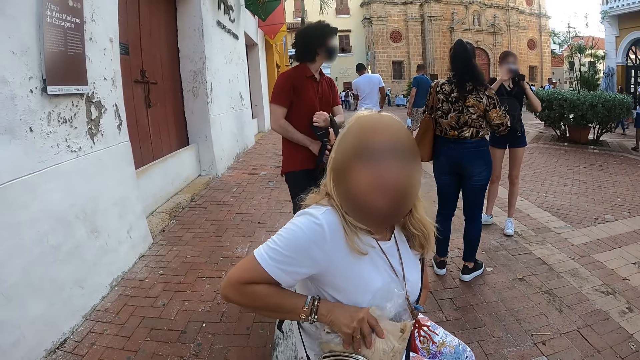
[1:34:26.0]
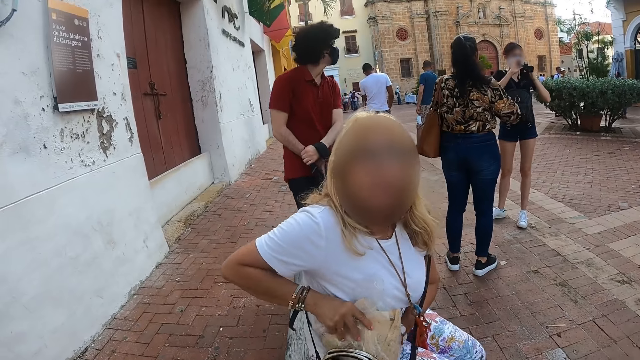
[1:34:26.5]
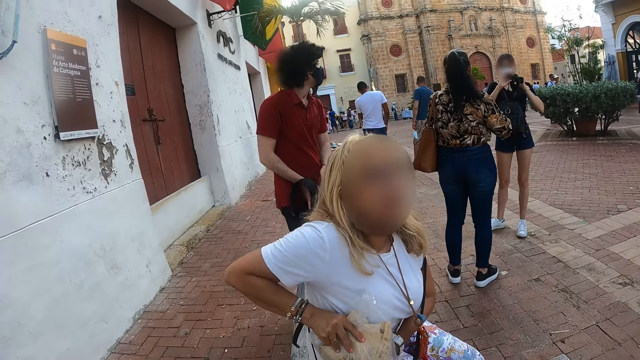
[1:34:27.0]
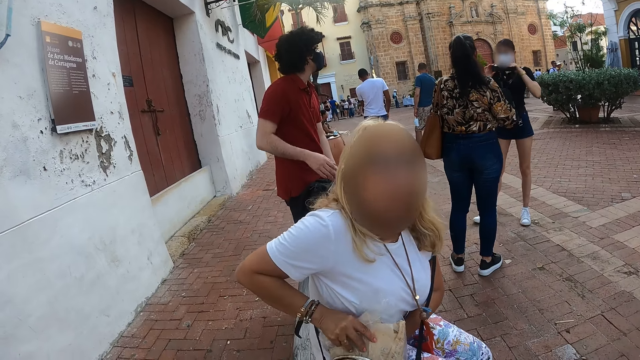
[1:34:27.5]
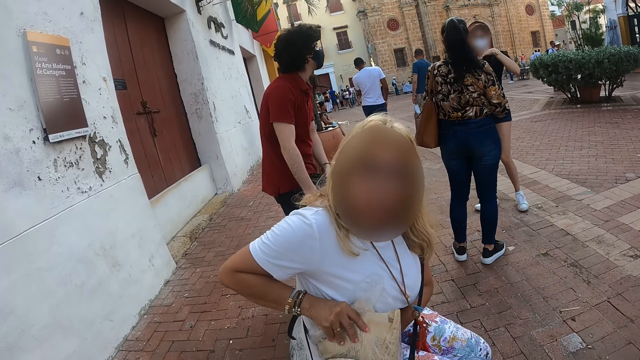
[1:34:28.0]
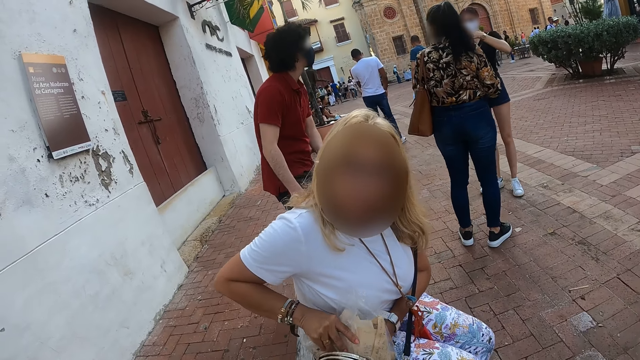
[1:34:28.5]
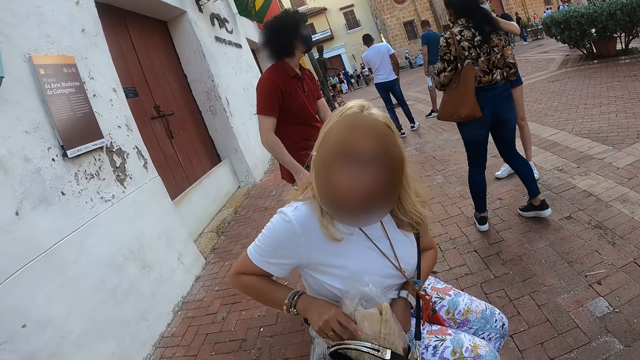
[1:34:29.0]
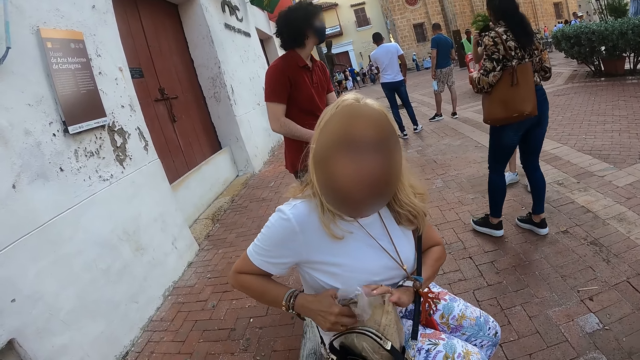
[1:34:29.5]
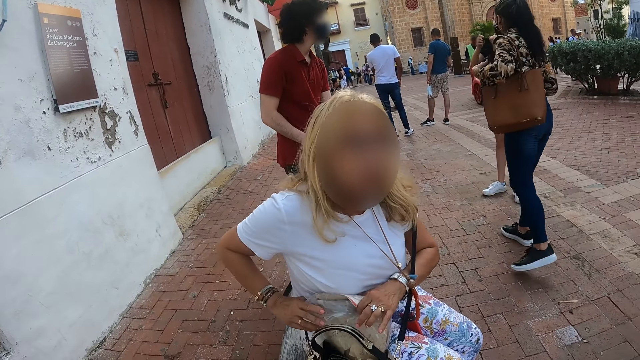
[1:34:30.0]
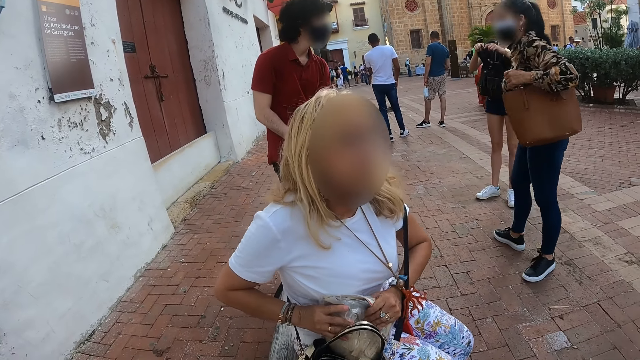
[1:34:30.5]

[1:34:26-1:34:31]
The camera wearer interacts with a lady.

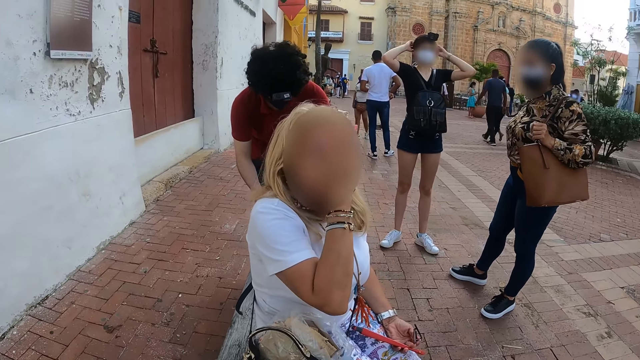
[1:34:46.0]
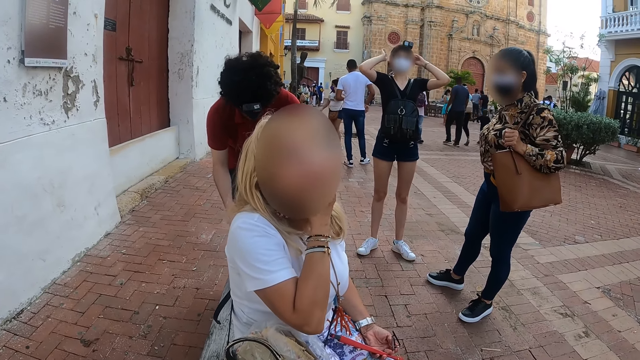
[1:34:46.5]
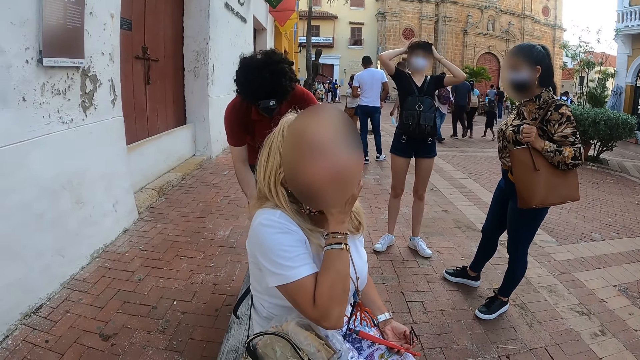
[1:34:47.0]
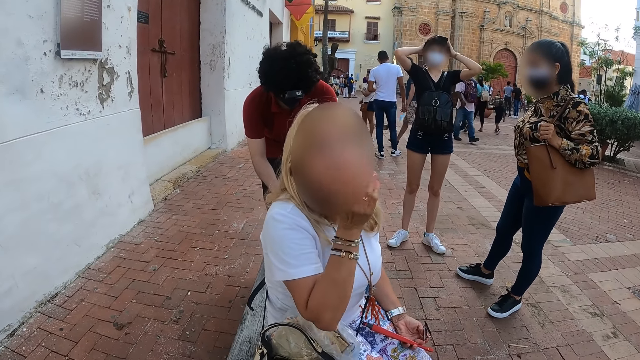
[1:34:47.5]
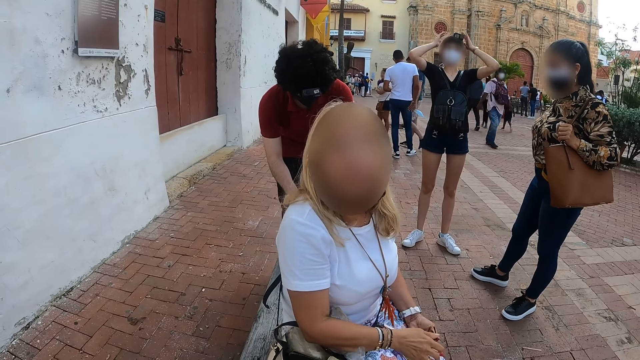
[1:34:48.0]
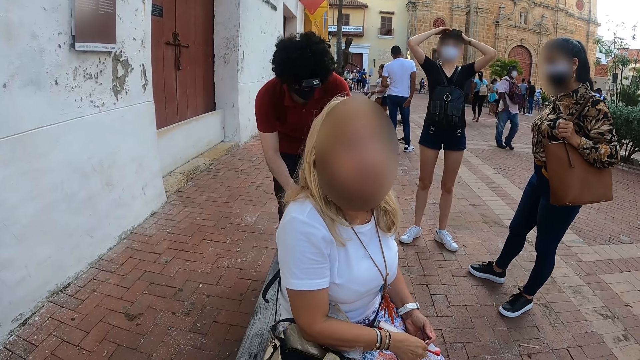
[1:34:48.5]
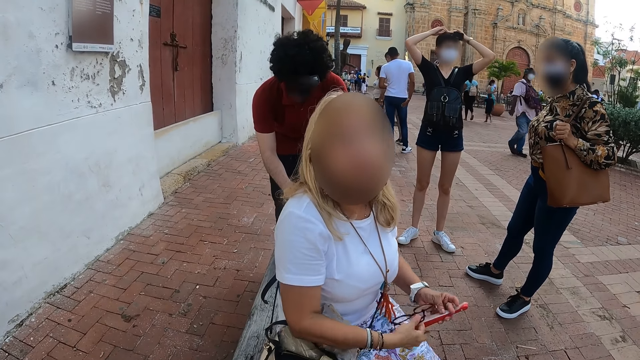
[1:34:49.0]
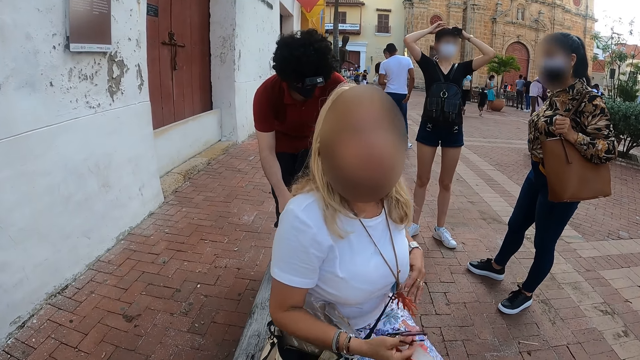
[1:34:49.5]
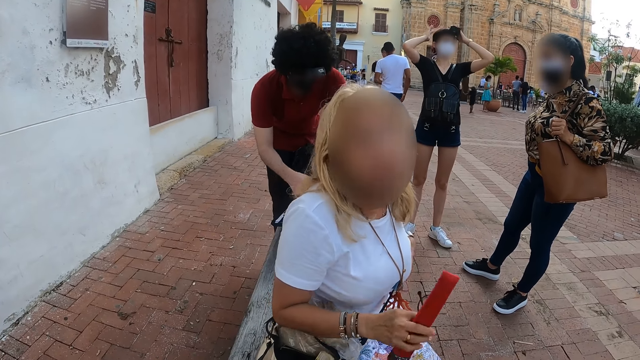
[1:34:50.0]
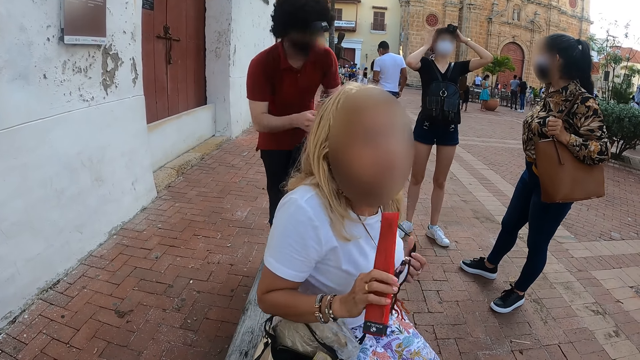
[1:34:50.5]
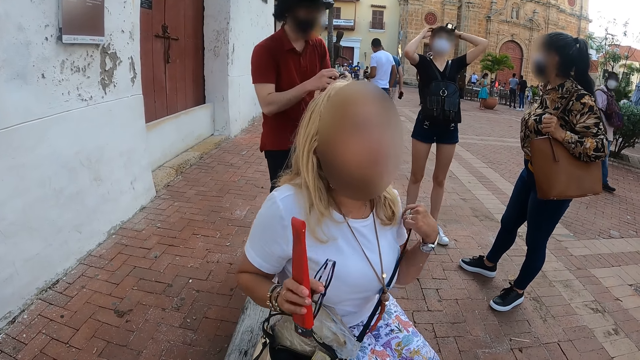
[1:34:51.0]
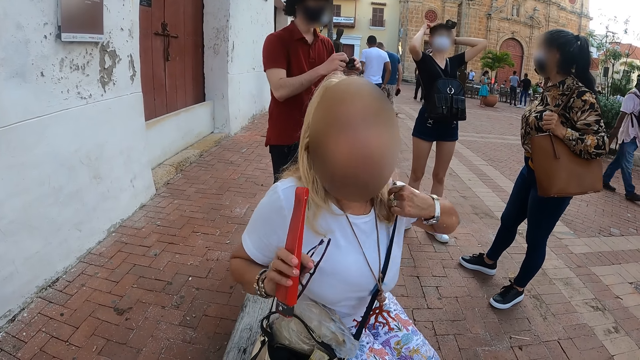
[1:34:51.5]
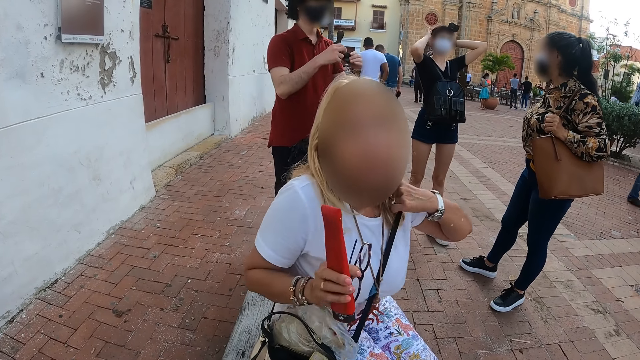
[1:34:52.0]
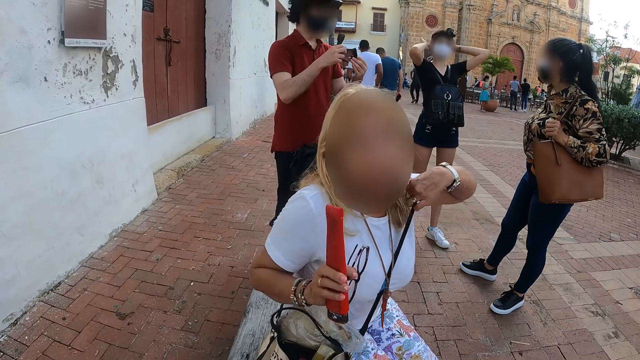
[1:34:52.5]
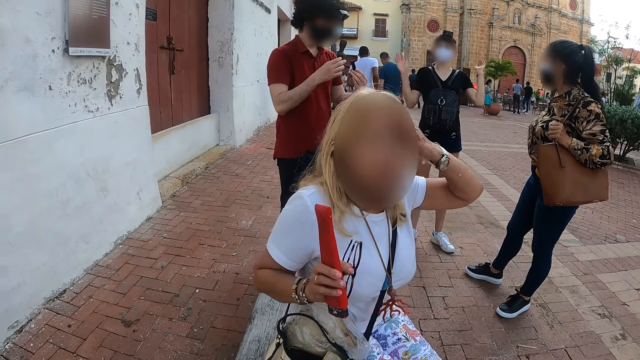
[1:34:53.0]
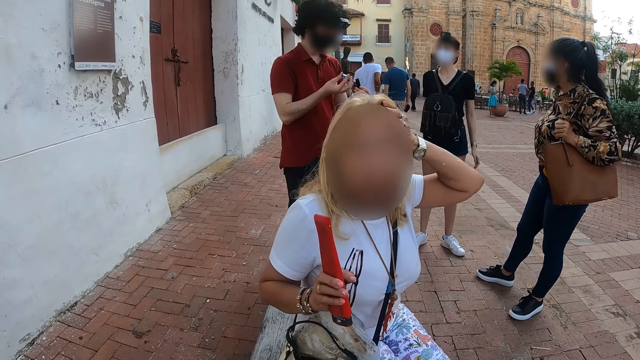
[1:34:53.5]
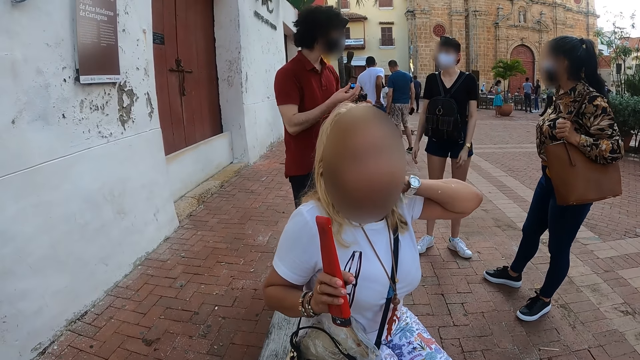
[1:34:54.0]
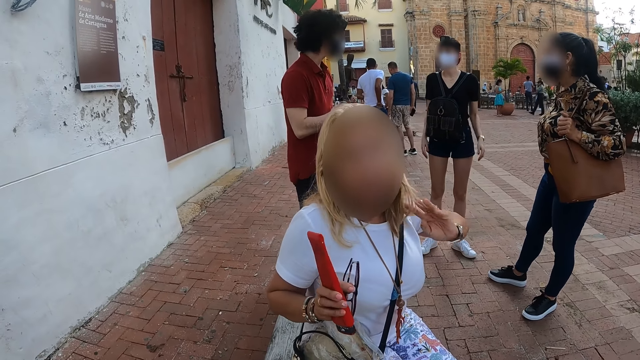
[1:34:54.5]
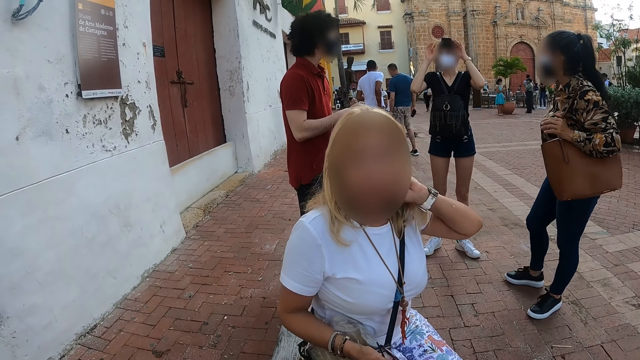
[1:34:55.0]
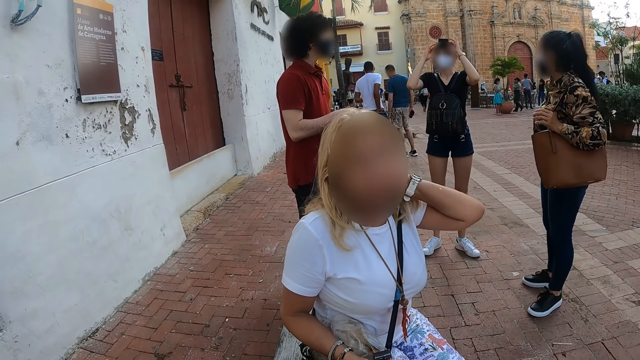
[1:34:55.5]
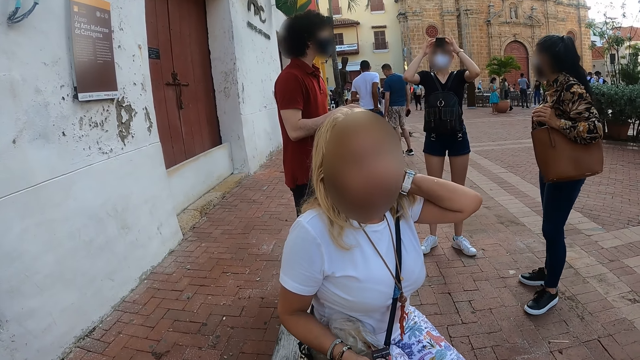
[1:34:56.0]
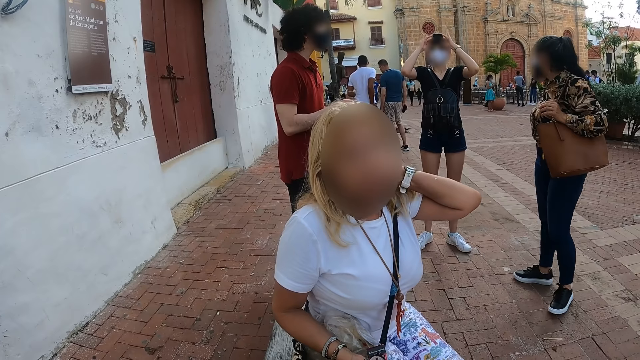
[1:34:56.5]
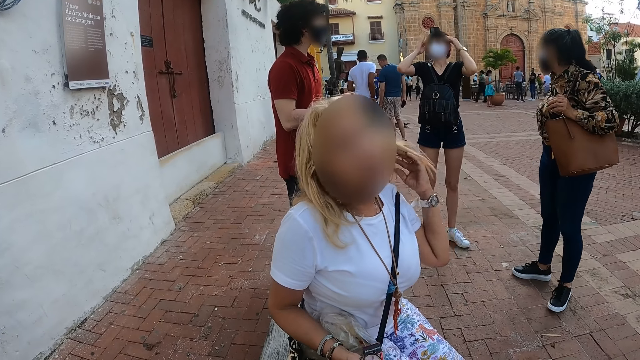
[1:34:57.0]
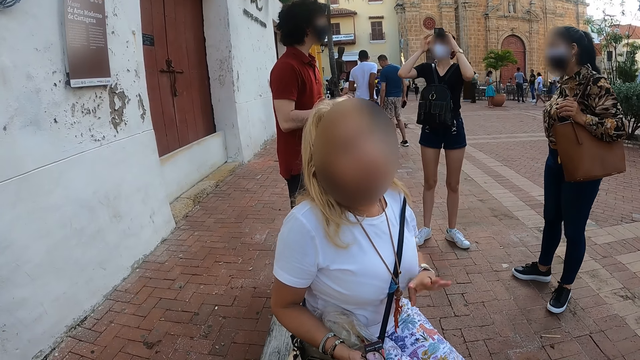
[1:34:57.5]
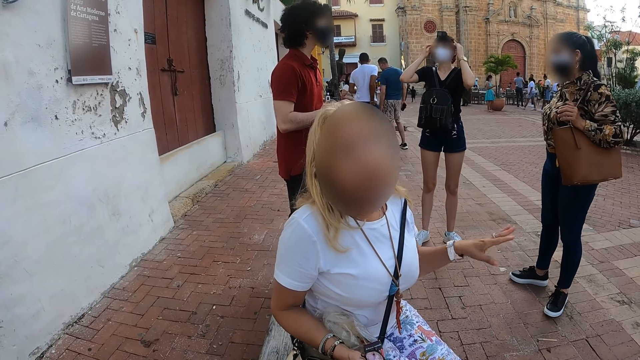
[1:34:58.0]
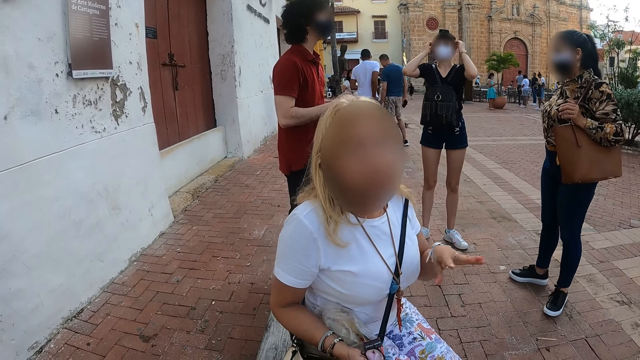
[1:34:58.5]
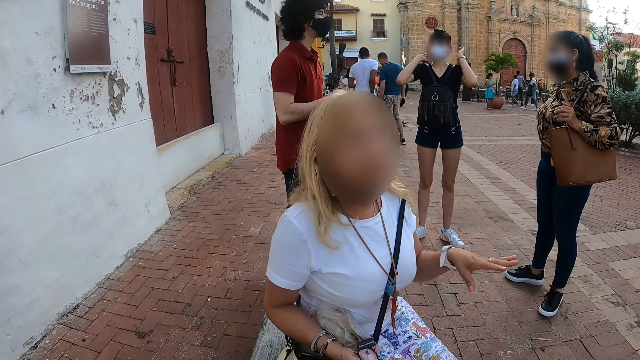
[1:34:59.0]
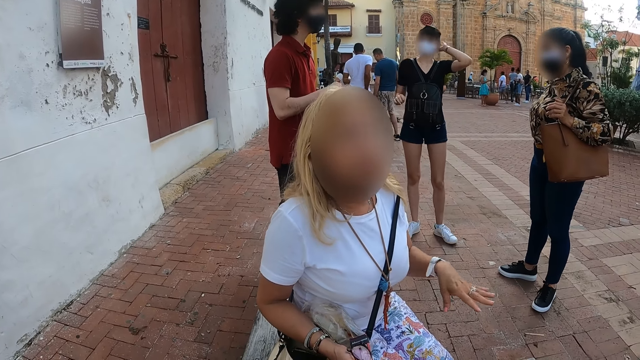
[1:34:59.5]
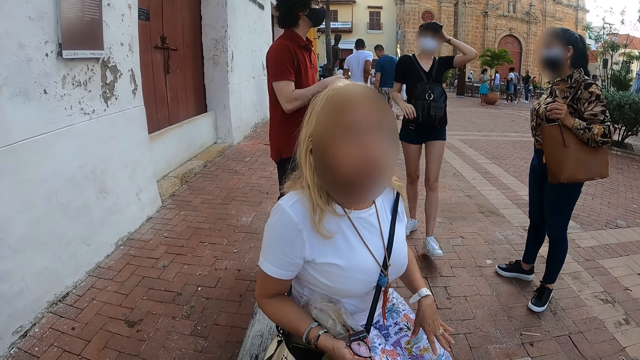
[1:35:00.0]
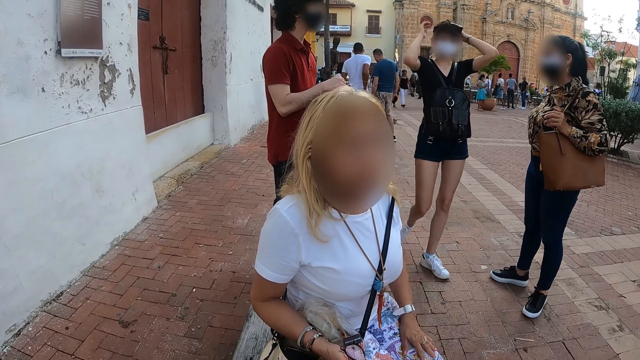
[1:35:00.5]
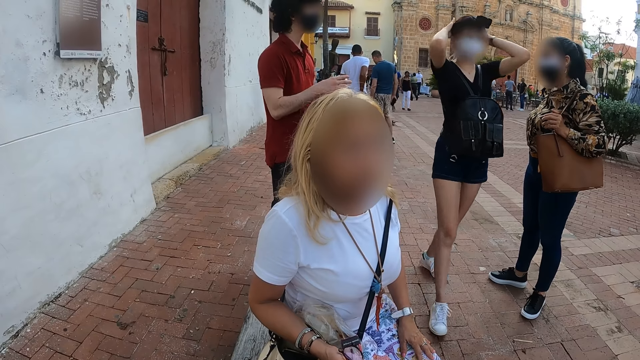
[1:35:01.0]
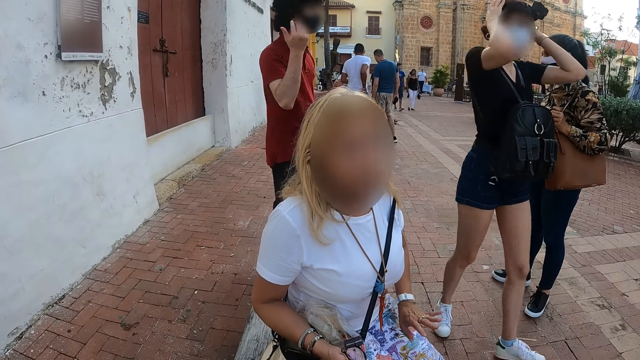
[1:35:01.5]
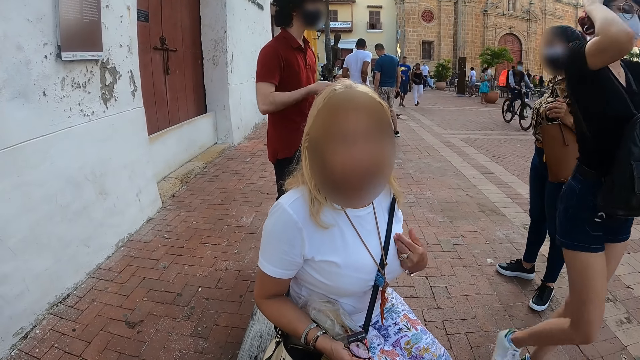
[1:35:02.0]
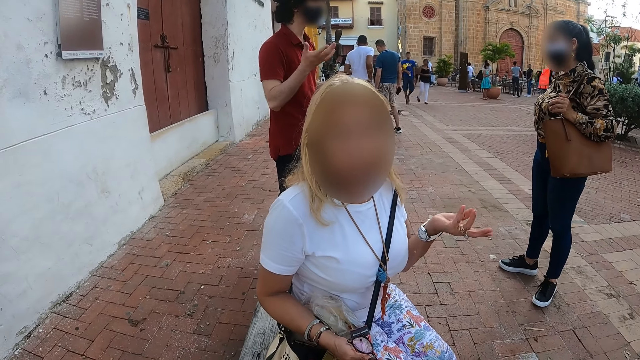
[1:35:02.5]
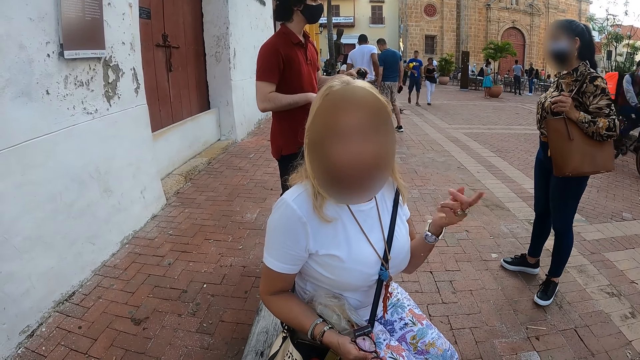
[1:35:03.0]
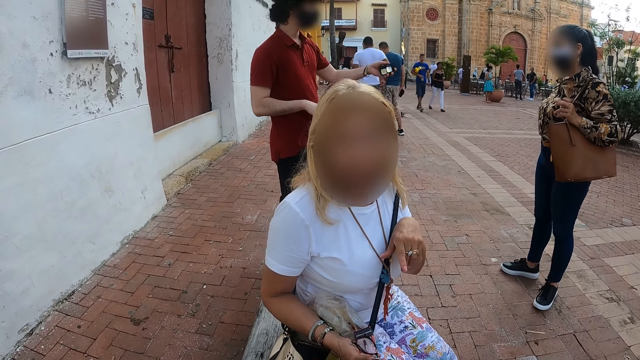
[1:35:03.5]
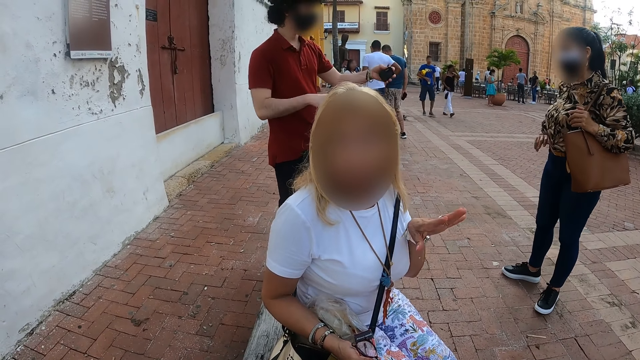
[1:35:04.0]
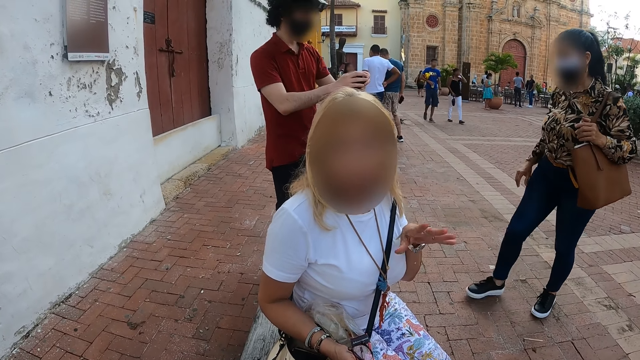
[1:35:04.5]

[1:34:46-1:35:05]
The camera wearer talks to a person. Another person talks to a third person and a fourth person. The camera wearer talks to the first person. The second person walks around. The first person moves the hand. The camera wearer talks to the first person.
